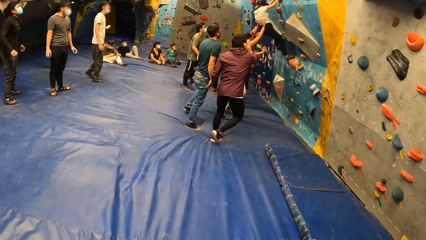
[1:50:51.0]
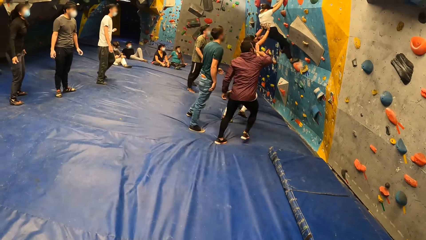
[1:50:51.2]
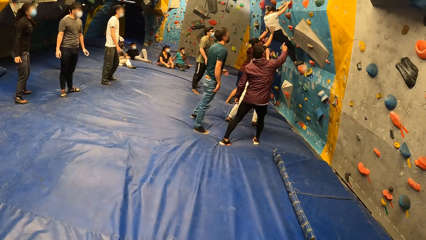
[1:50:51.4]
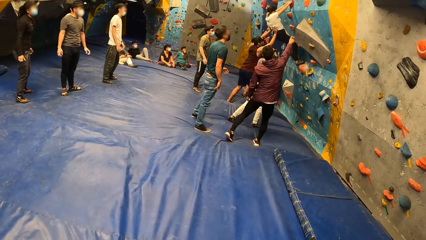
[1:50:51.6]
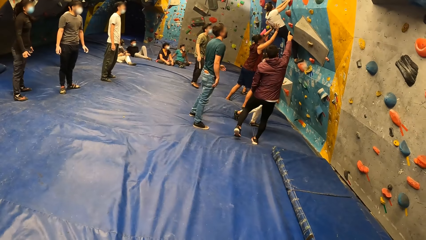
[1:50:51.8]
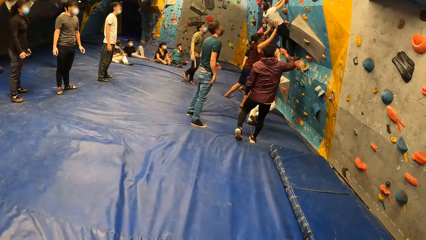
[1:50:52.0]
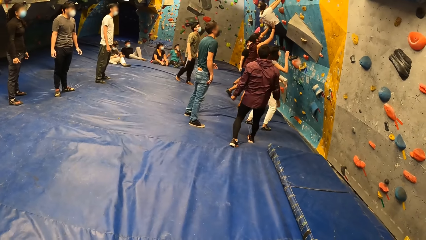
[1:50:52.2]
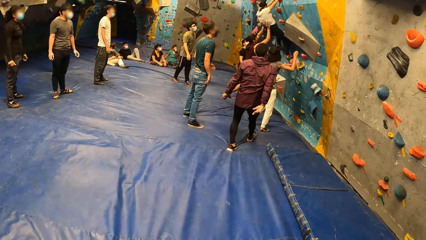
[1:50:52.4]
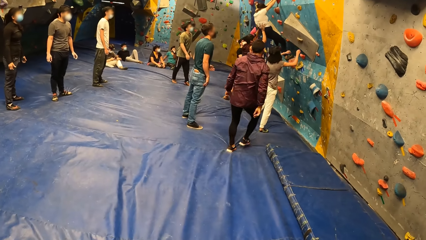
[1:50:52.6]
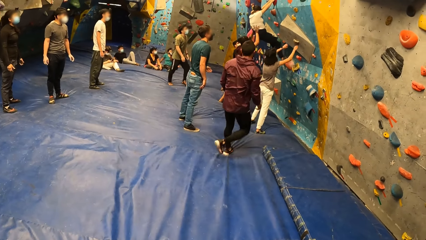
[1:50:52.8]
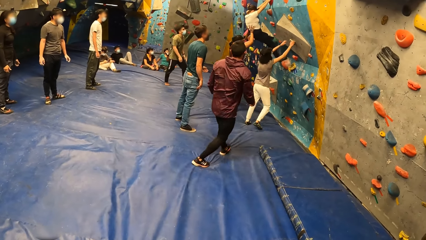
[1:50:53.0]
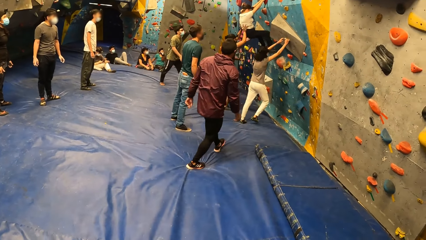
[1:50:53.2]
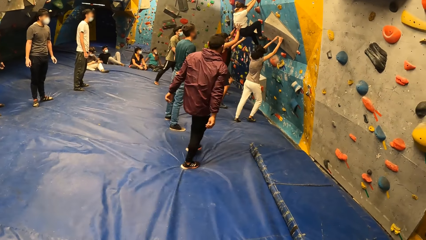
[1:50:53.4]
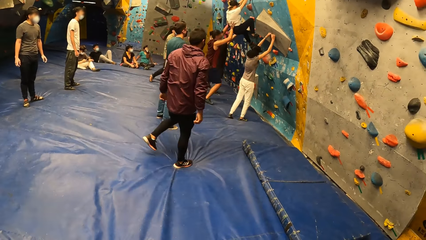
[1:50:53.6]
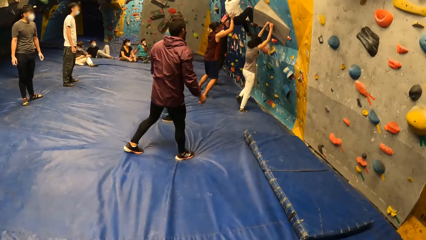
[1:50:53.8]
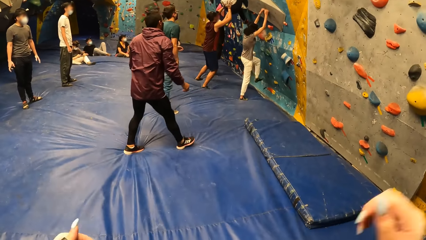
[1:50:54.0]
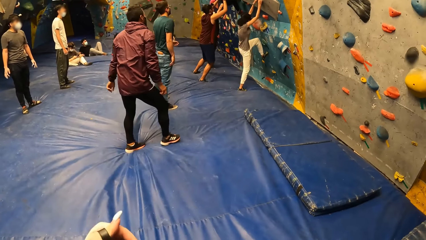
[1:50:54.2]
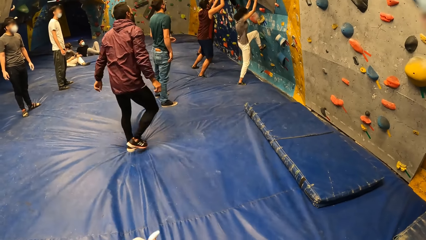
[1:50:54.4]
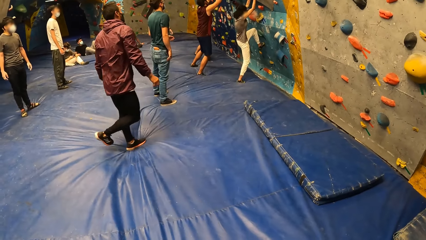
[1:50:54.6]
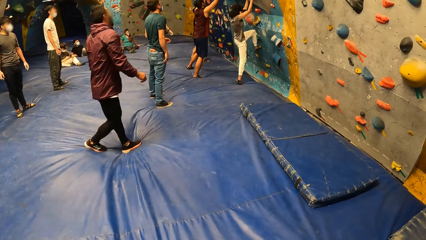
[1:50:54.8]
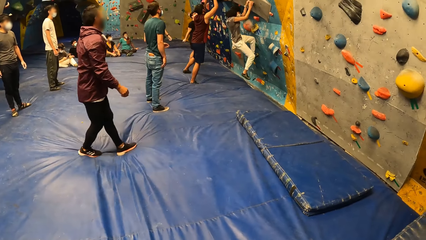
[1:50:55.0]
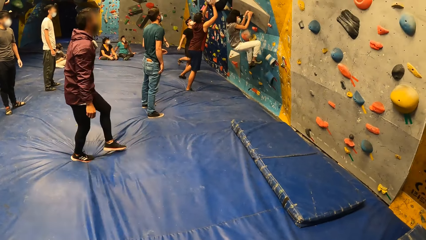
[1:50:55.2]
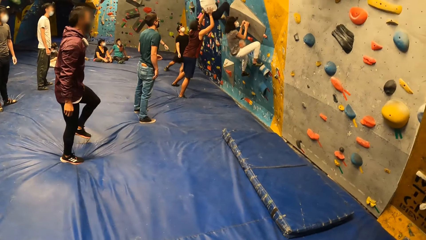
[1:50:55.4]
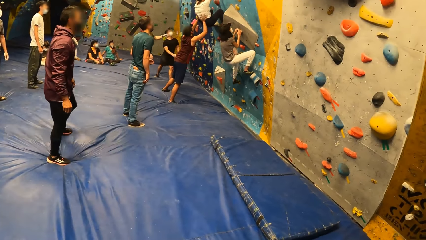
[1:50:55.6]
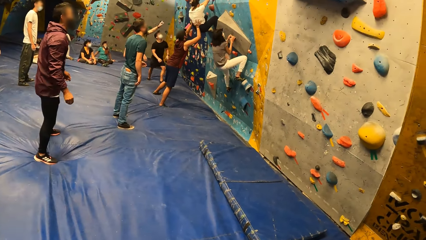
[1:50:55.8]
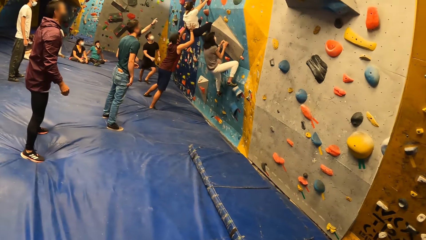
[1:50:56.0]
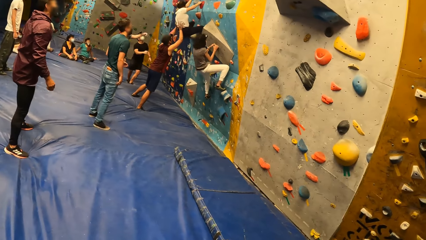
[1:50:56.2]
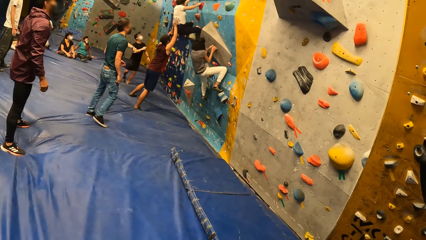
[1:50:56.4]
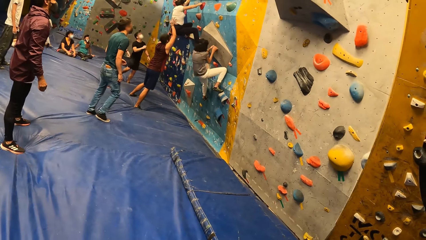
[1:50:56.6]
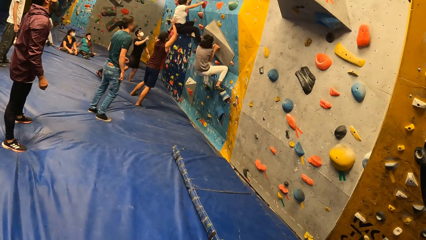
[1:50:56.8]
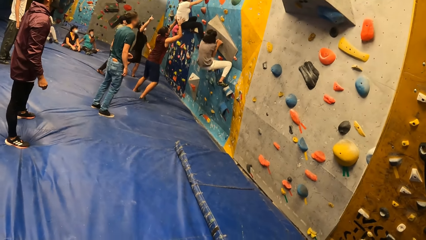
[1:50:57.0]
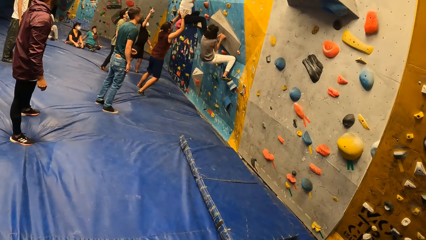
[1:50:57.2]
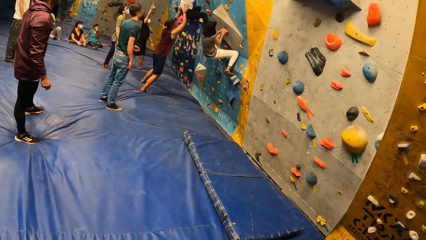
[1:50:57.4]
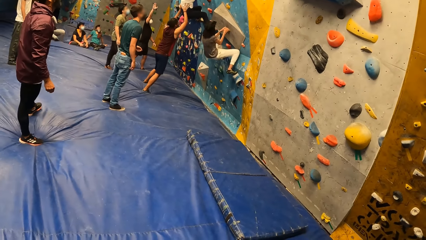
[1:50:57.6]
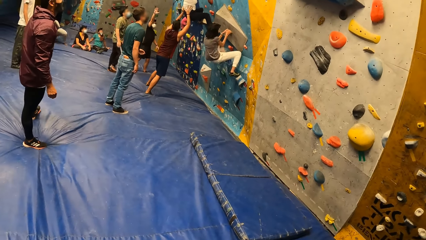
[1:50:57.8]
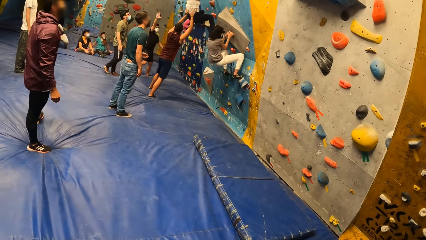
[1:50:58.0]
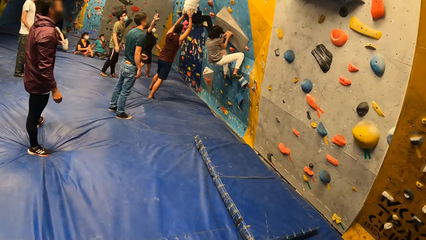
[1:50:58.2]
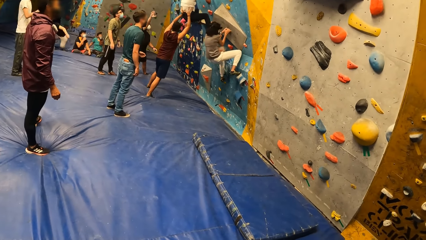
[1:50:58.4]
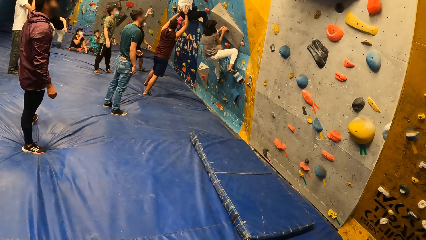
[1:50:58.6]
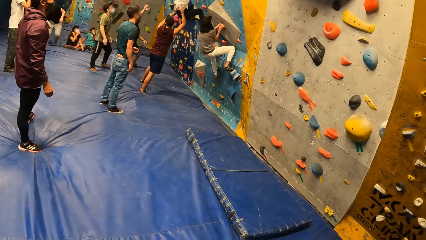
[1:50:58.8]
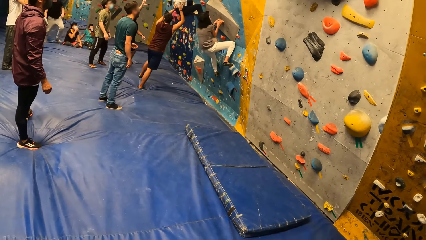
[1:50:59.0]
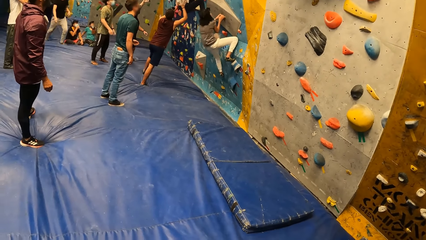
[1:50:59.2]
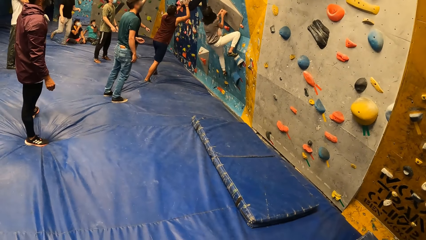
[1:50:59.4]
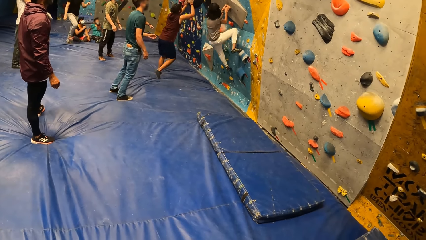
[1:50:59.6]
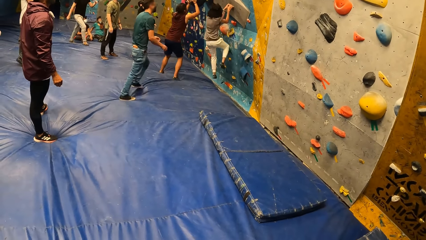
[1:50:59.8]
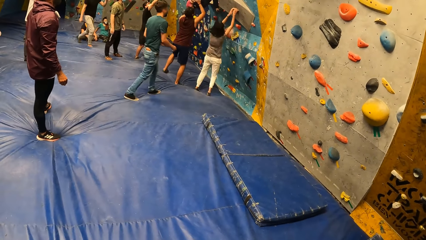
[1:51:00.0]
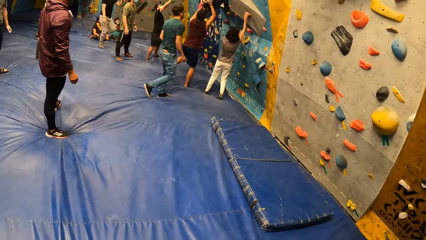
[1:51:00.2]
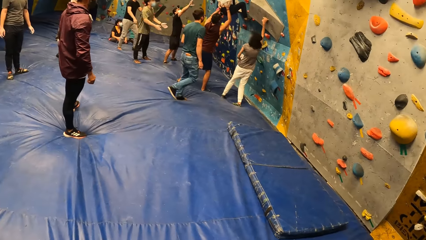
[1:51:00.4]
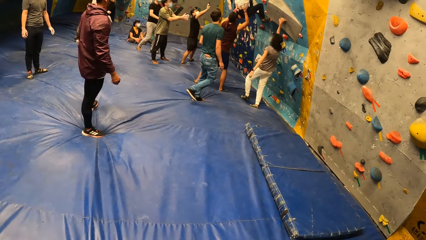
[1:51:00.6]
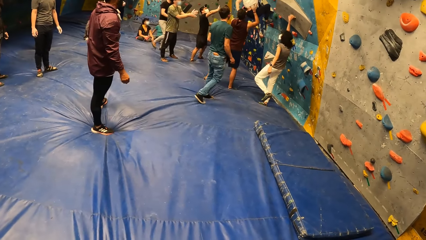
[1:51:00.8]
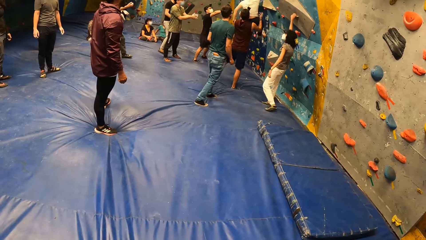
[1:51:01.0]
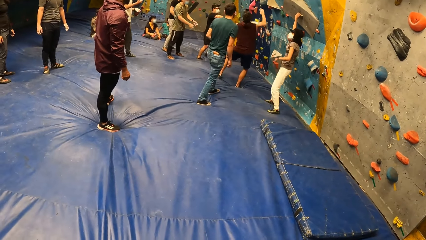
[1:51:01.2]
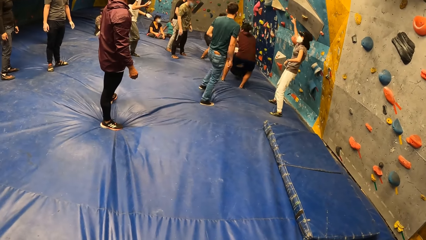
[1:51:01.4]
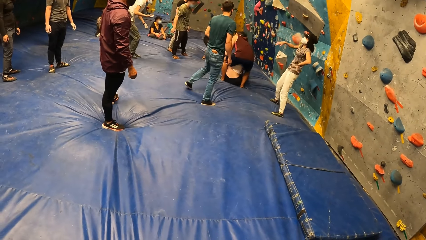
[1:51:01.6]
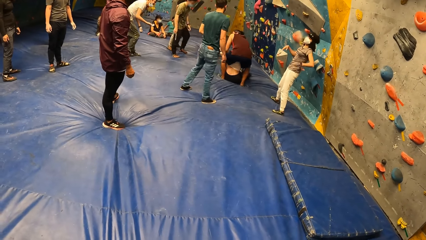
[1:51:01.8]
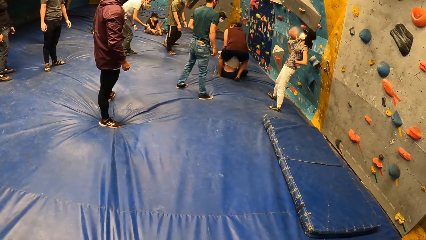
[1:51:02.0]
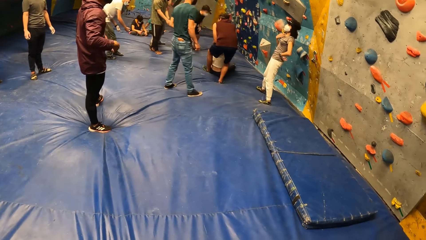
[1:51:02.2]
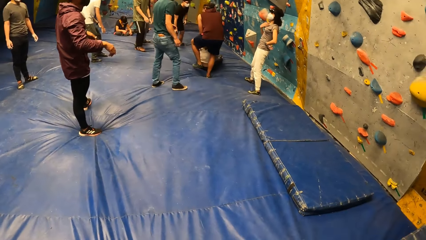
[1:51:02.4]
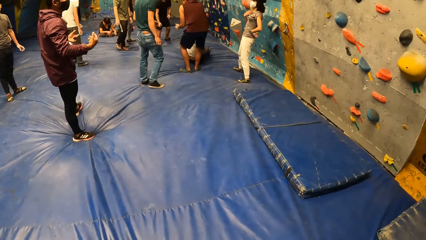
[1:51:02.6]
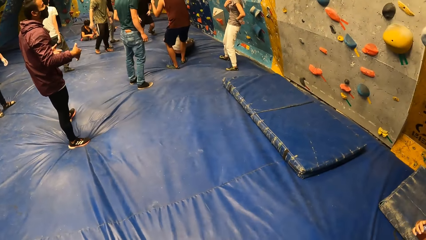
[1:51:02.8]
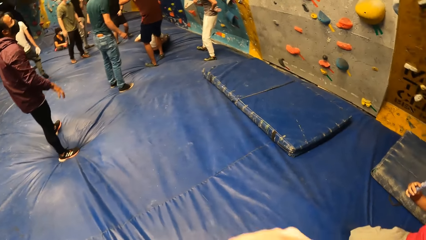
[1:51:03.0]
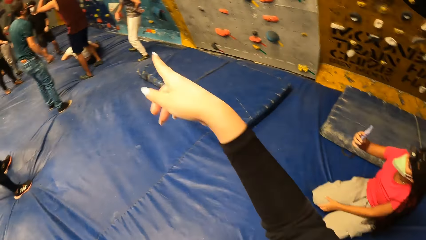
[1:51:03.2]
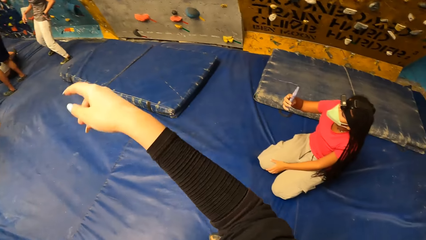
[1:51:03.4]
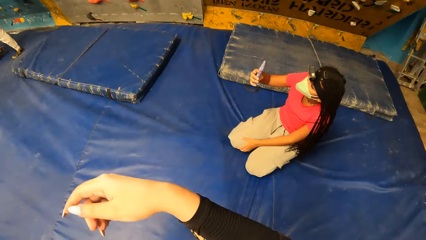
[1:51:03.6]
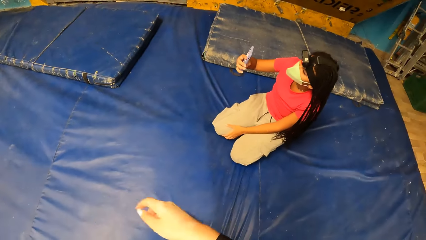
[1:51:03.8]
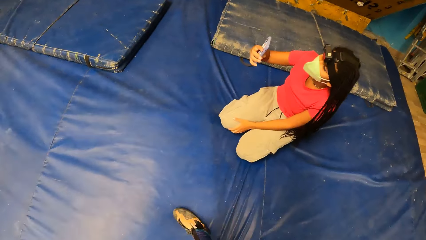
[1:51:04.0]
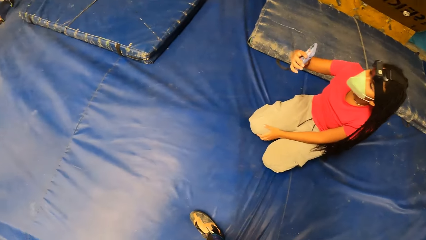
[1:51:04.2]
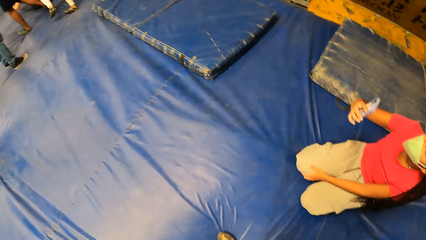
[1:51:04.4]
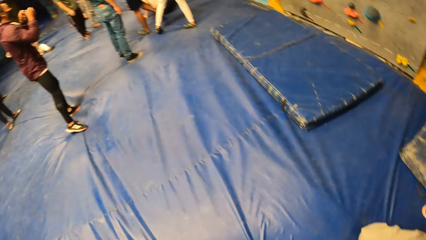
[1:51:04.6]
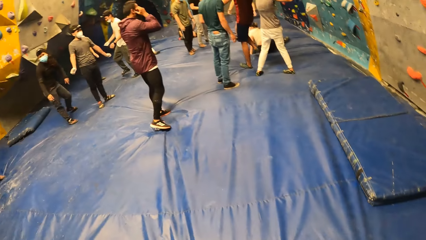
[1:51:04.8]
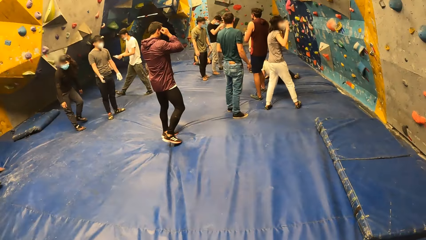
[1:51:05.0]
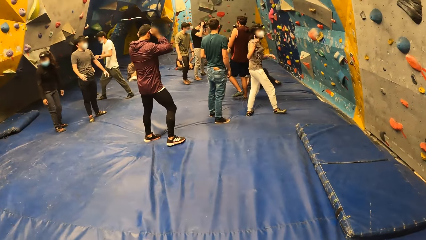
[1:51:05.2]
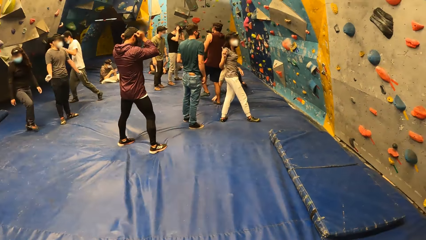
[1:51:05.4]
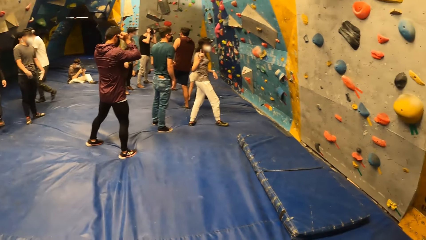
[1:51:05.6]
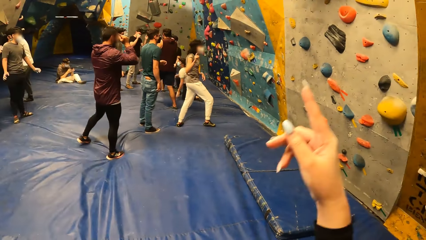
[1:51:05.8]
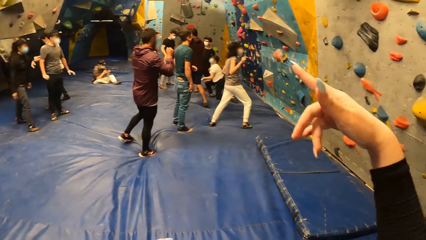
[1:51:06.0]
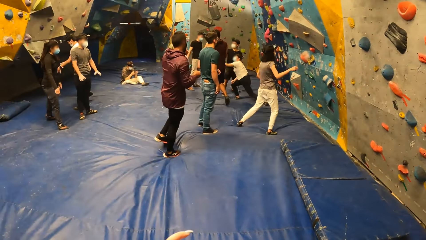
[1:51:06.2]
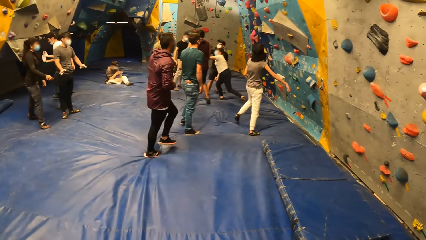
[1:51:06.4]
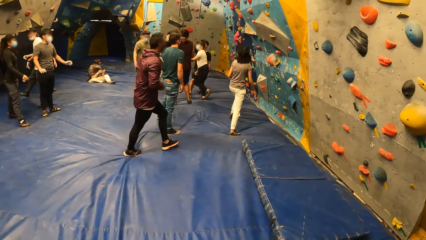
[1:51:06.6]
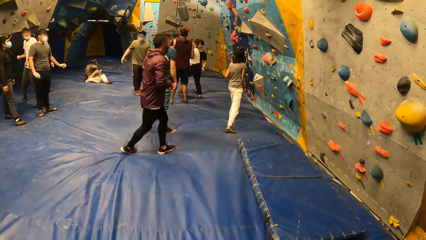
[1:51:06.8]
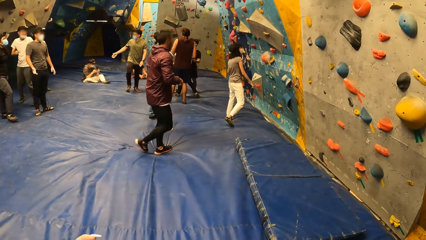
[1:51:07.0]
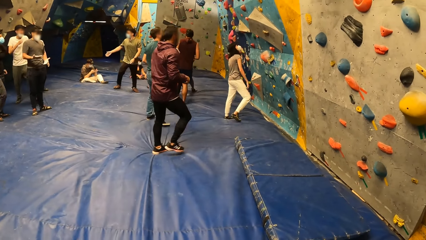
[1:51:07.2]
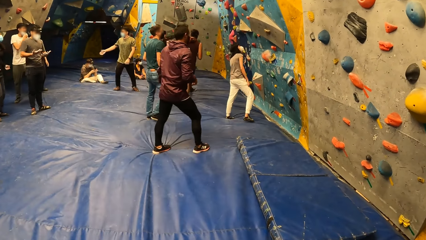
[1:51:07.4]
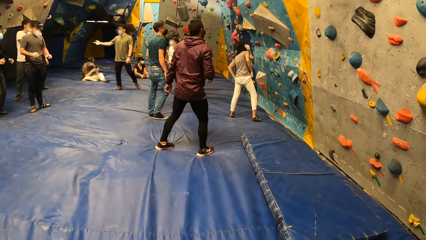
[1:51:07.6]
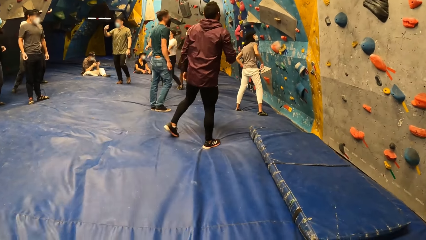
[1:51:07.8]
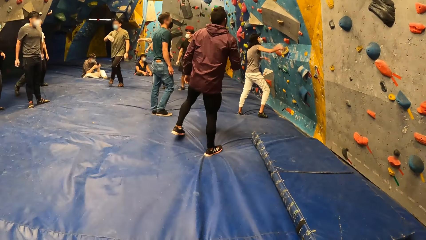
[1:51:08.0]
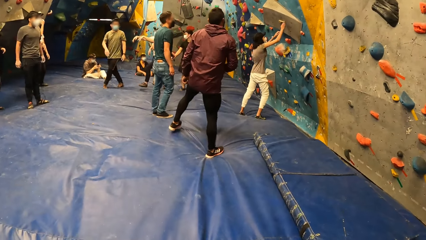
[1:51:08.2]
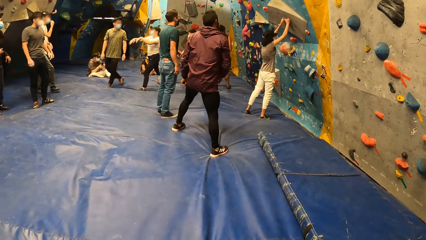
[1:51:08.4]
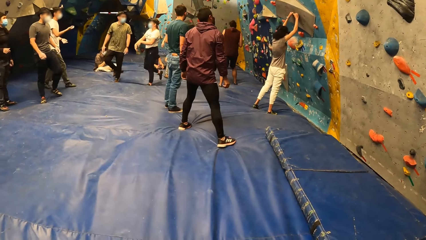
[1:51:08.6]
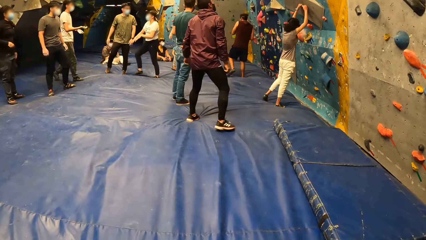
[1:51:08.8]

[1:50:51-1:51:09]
A man interacts with a woman. The woman climbs up the climbing wall with her hands on the climbing hold. The camera wearer raises a hand repeatedly. The woman jumps down from the climbing wall. The camera wearer raises a hand. They raise a hand again. They interact with the woman. They point the hand. They shake the hand.
